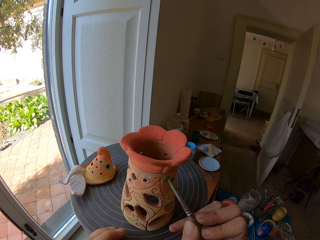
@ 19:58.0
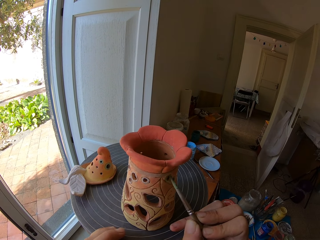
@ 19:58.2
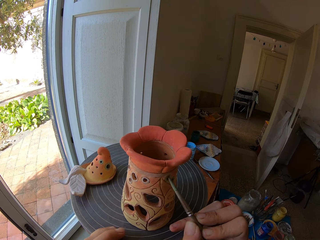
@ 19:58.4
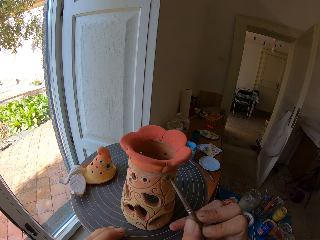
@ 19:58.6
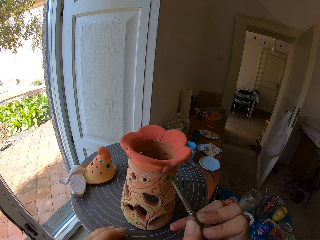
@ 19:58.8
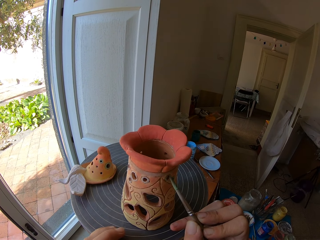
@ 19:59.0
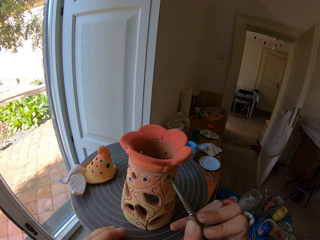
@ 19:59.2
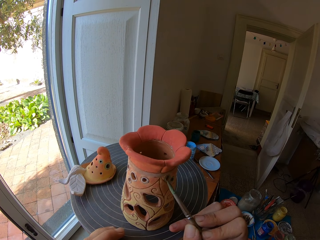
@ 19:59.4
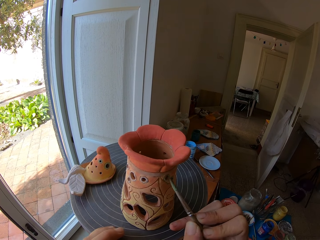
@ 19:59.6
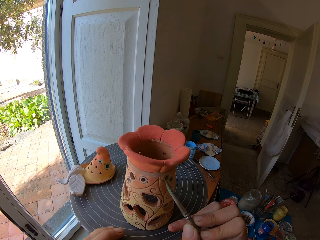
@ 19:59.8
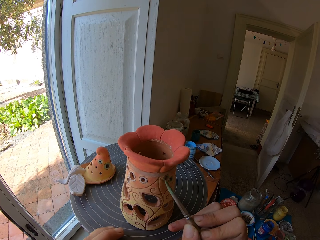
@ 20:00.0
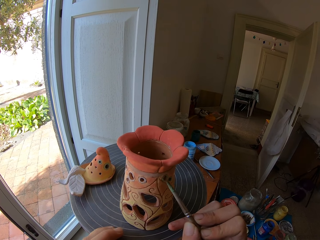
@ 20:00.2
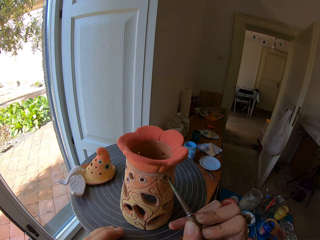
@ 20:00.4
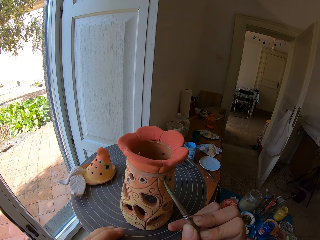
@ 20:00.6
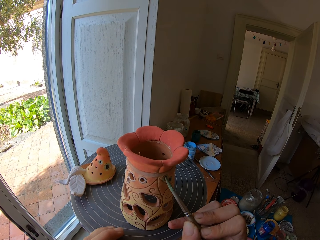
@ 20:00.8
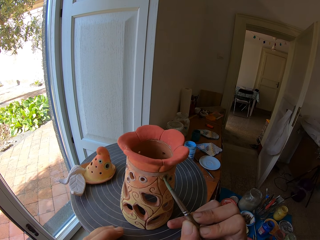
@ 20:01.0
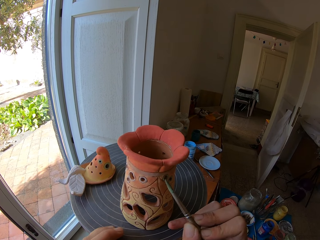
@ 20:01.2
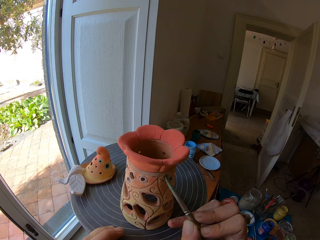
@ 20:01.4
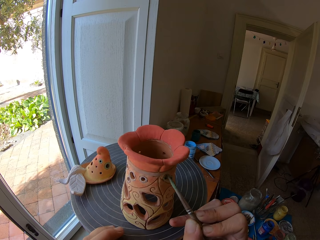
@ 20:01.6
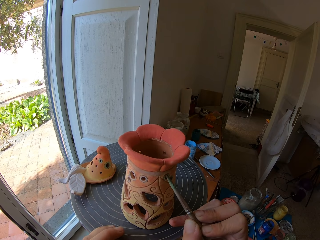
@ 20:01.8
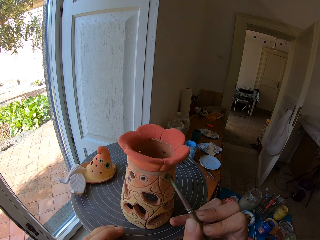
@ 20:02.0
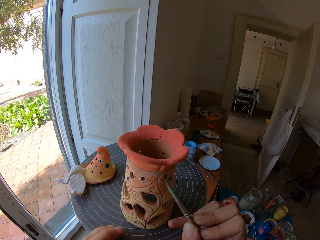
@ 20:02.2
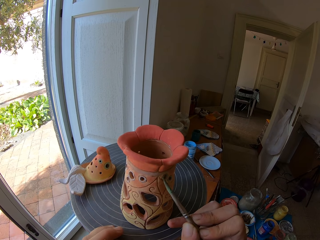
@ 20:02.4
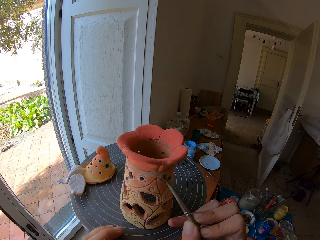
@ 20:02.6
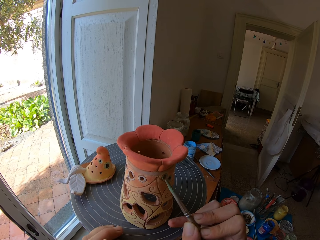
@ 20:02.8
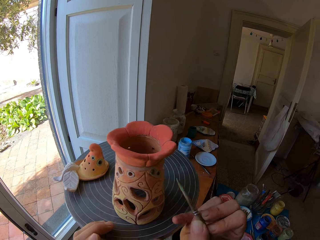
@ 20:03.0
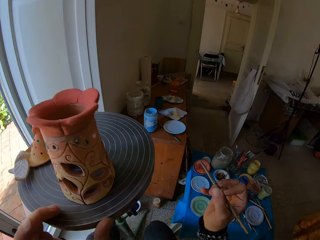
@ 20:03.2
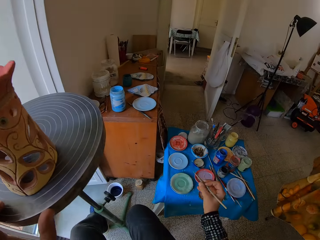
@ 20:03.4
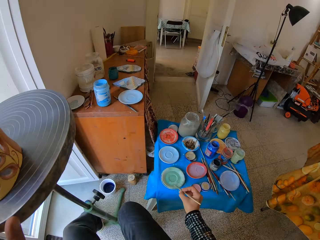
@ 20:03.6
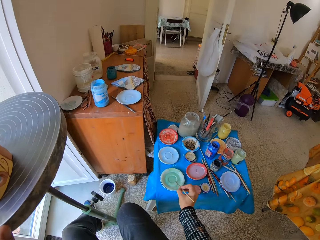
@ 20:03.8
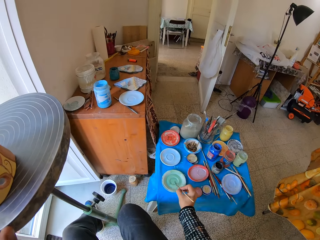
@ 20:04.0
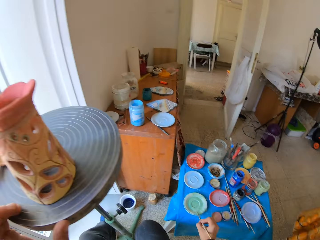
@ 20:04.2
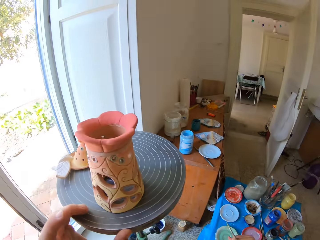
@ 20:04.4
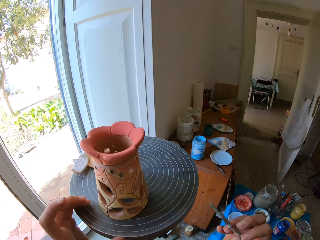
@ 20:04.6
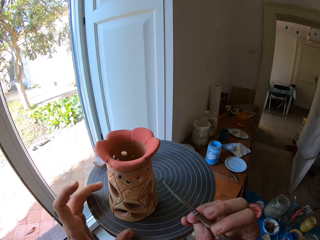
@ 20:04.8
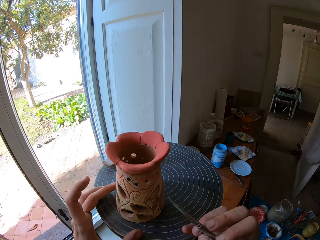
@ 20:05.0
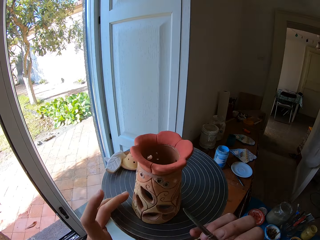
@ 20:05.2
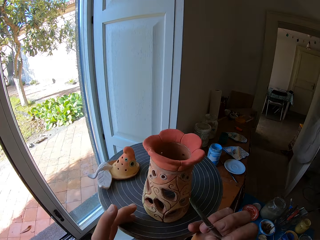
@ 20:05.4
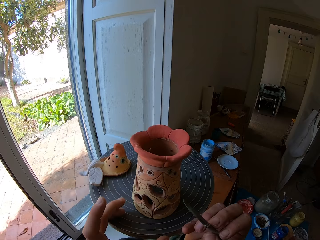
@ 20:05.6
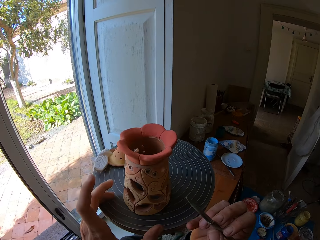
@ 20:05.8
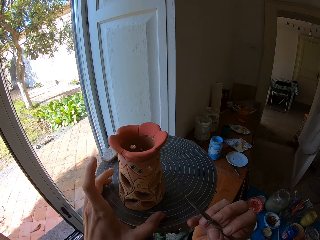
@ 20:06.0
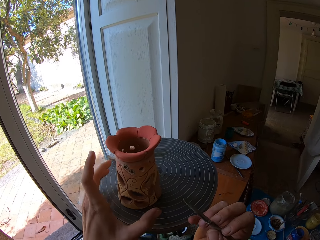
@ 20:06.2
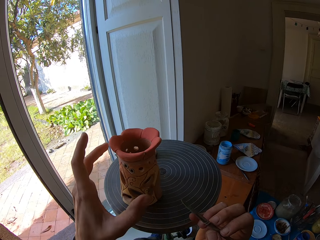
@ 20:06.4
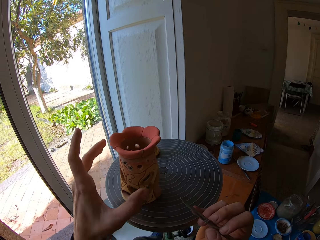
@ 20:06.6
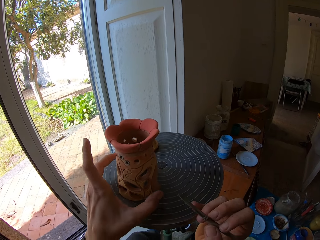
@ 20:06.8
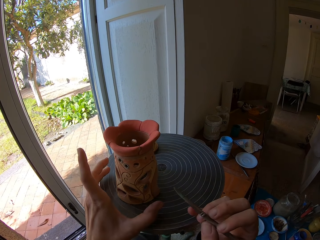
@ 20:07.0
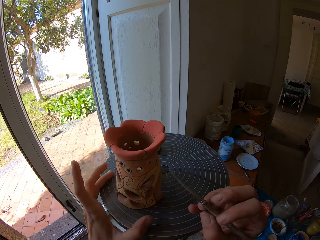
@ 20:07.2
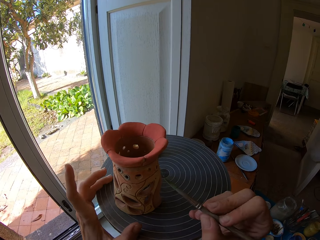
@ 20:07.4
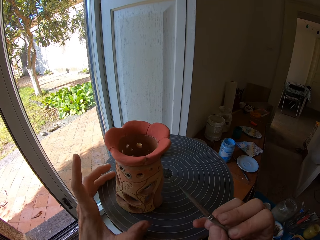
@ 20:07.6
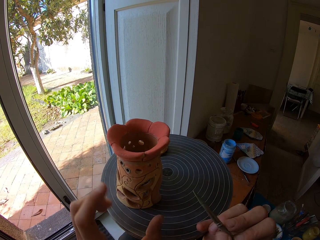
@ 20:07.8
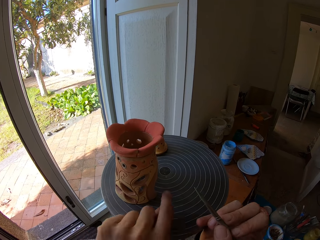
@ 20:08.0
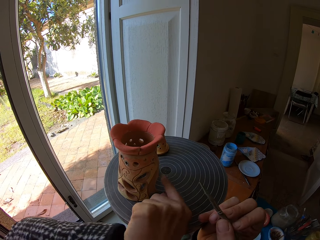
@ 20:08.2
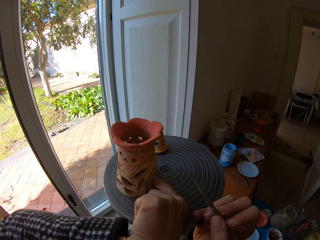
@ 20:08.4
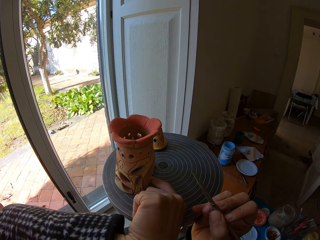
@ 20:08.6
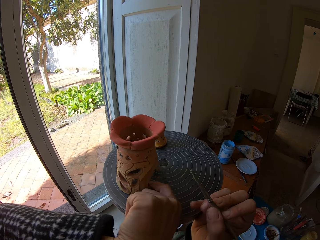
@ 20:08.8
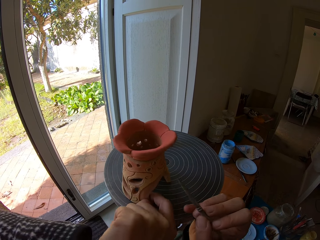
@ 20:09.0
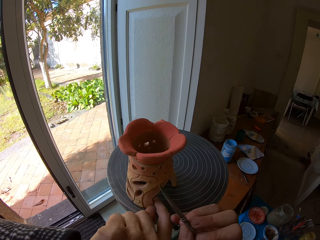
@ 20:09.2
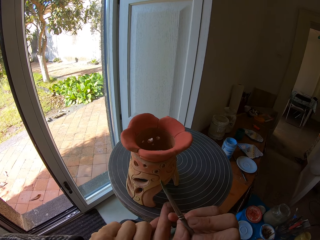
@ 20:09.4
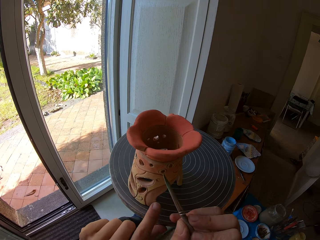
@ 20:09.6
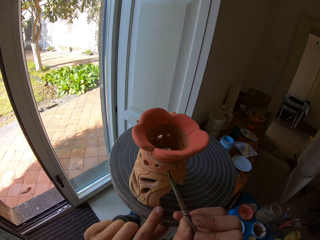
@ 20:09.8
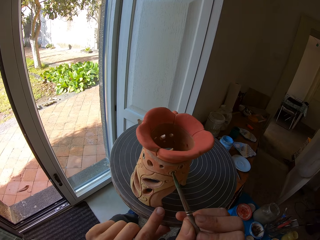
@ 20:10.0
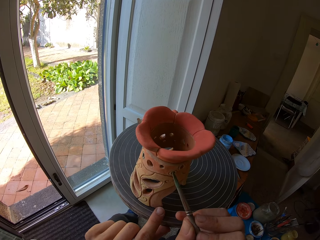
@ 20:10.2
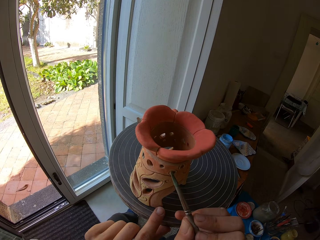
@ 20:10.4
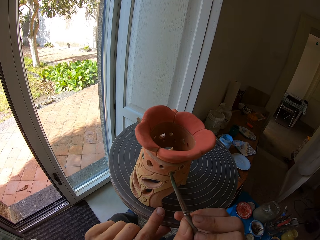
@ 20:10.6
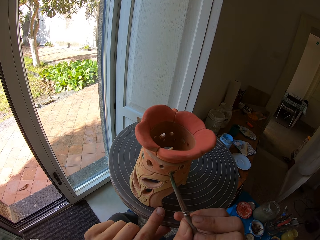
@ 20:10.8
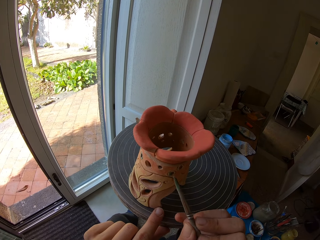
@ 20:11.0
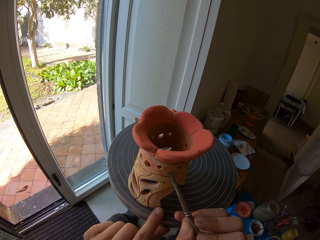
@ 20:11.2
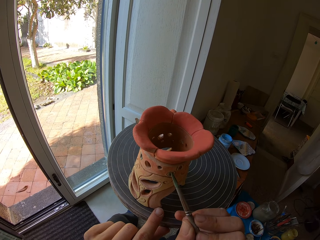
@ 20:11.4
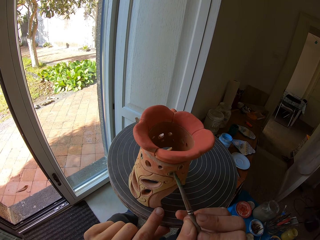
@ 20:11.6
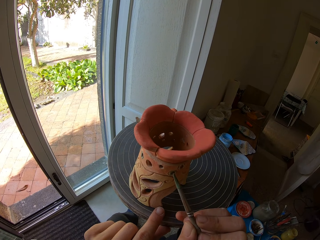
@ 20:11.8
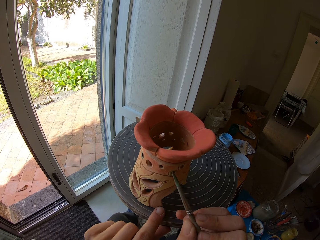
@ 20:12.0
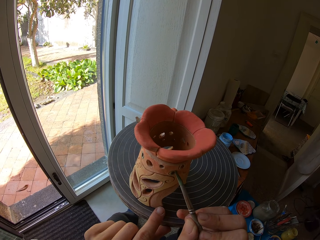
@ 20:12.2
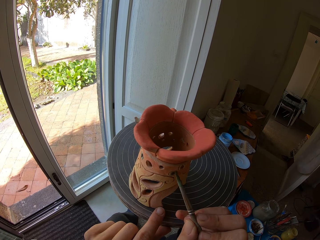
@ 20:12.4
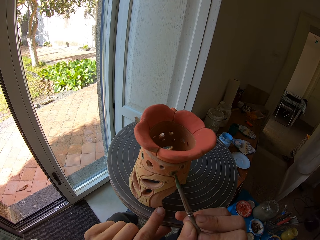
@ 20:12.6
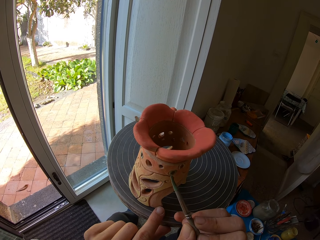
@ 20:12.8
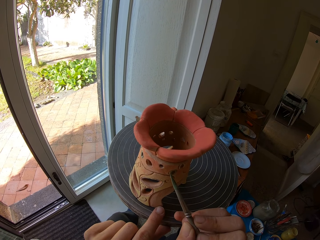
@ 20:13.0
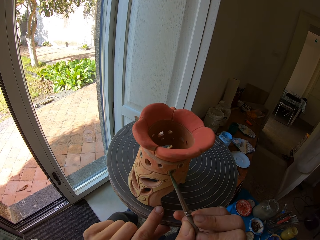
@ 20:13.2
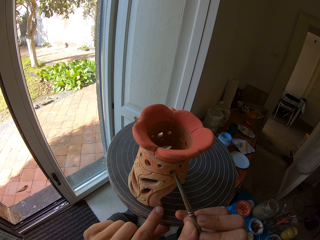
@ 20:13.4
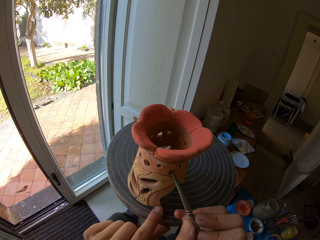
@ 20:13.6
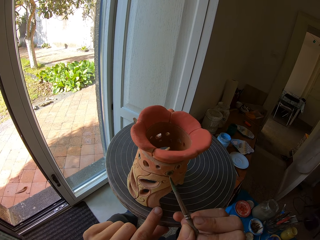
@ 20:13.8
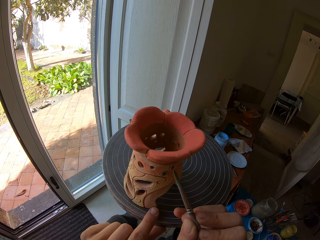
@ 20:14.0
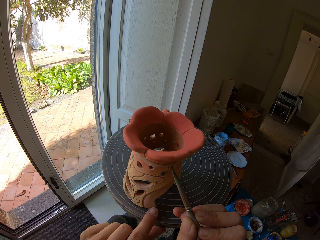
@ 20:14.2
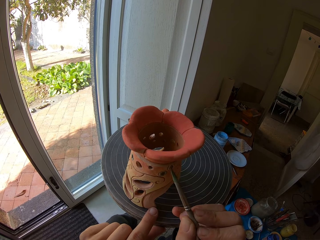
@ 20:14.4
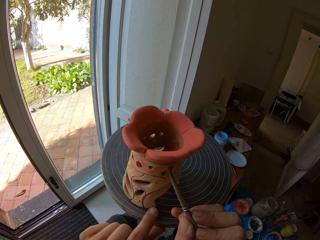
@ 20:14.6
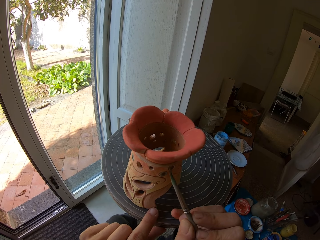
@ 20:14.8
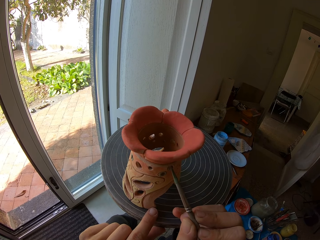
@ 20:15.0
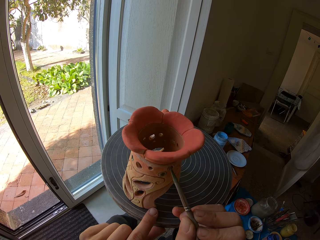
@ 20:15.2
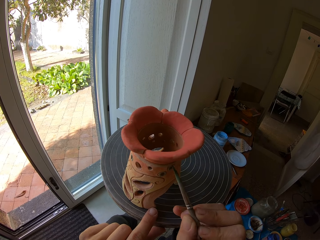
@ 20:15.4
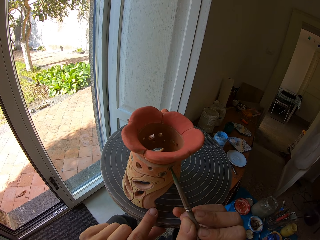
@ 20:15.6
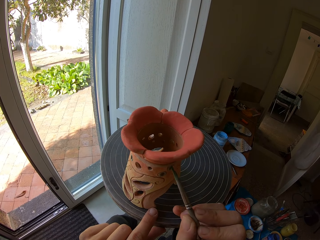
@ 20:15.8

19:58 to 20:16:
The camera wearer wipes the paint brush in her right hand on the flat plastic of mixed paint. She dips the brush in the paint. She moves the painting table. She adjusts the ceramic ware on the pottery wheel with her left index finger. She pulls a clay mold. She paints the ceramic ware on the pottery wheel with the paint brush in her right hand.

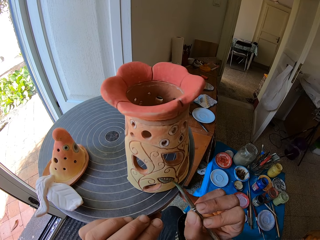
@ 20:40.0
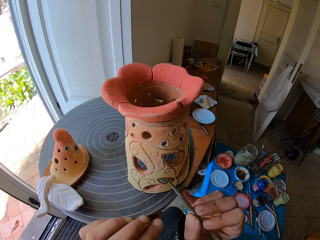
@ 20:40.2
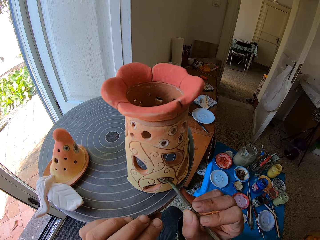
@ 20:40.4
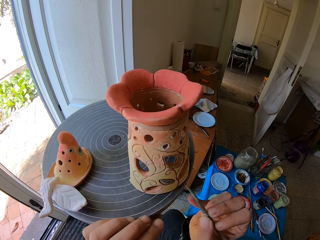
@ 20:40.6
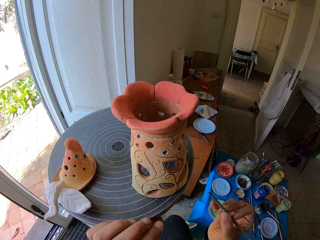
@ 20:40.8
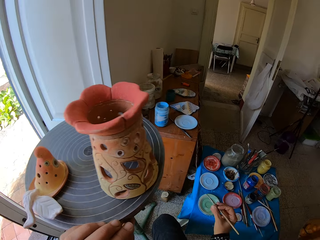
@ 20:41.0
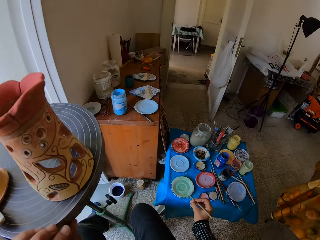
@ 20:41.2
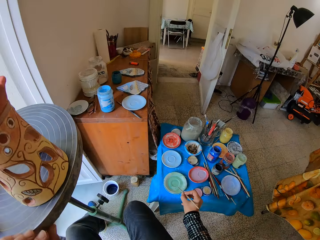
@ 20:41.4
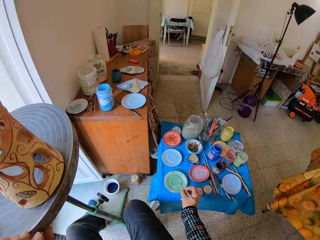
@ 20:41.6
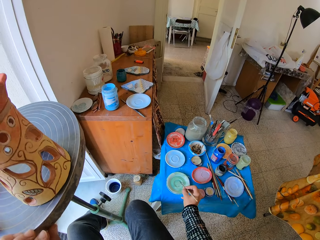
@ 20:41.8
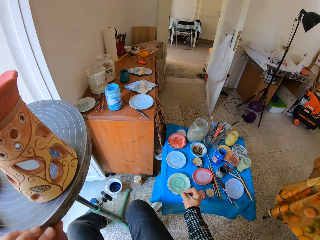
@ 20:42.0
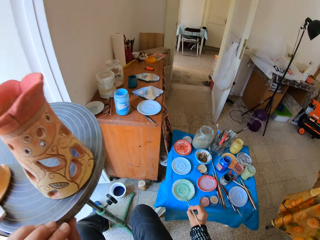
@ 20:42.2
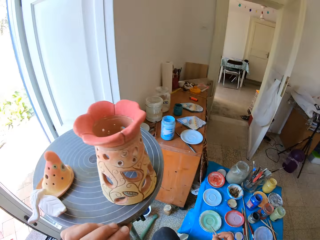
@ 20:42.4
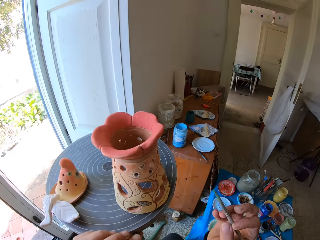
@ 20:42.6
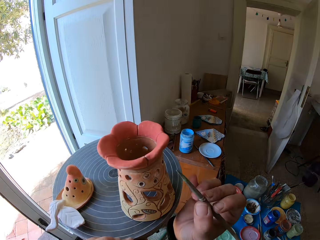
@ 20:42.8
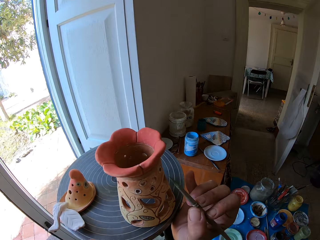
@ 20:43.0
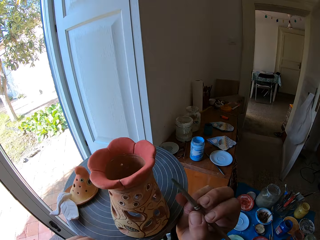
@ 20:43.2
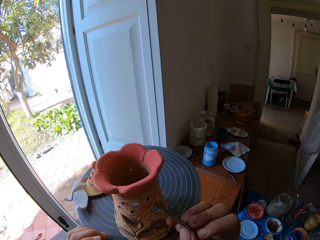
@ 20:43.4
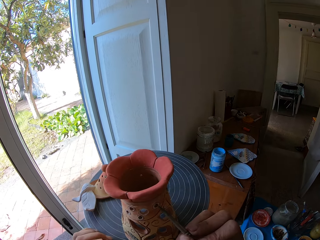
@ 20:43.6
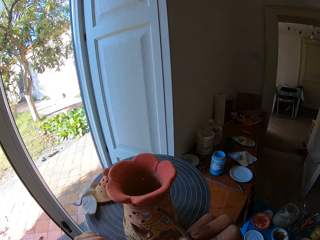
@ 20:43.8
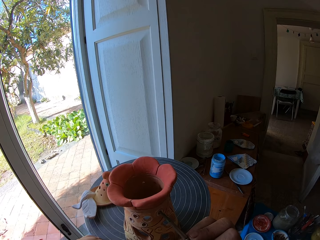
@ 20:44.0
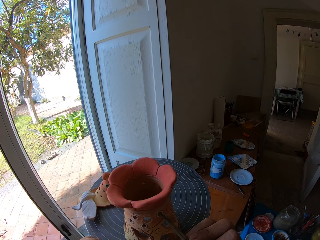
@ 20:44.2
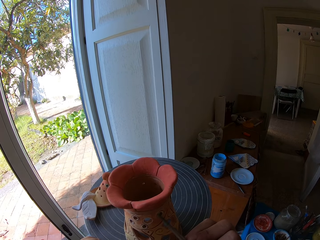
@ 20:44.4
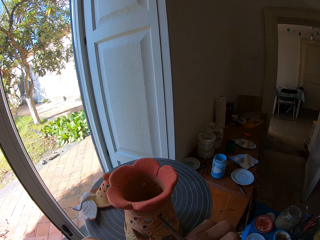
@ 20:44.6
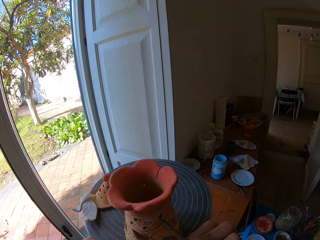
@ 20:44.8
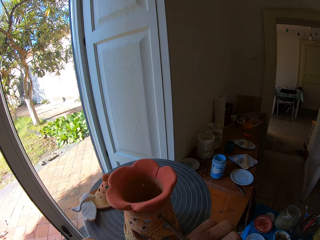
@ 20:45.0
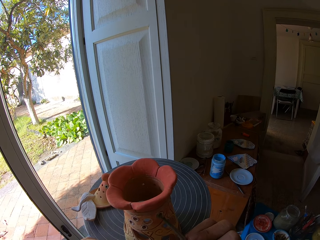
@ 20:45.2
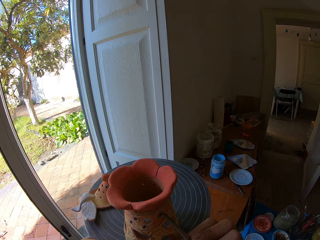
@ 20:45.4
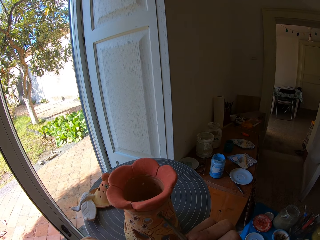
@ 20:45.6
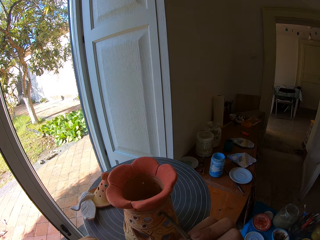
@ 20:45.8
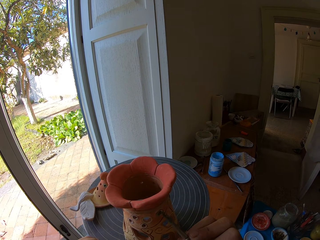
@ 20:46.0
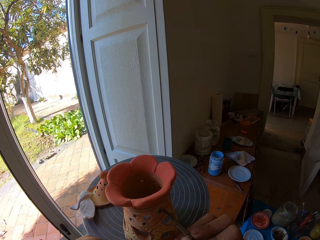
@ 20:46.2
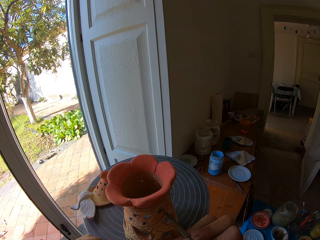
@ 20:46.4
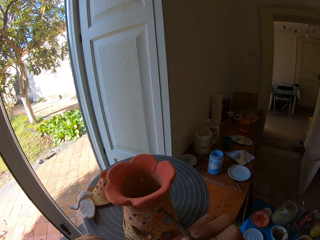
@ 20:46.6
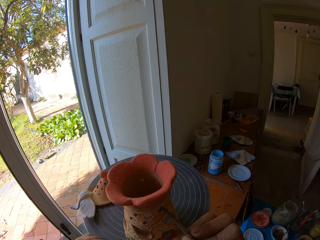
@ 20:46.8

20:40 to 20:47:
The camera wearer wipes the paint brush in her right hand on the flat plastic of mixed paint. She dips the brush in the paint. She paints the ceramic ware on the pottery wheel with the paint brush in her right hand.
